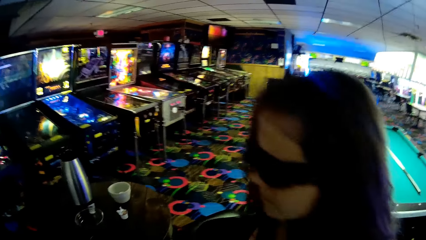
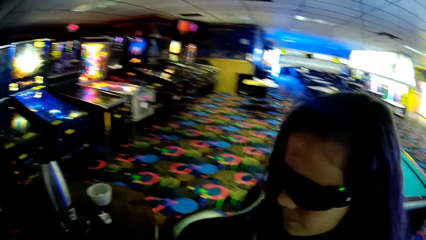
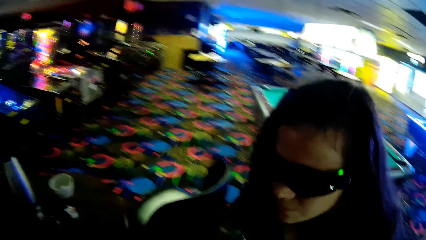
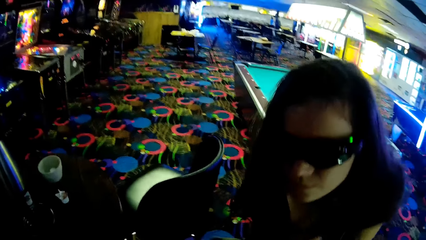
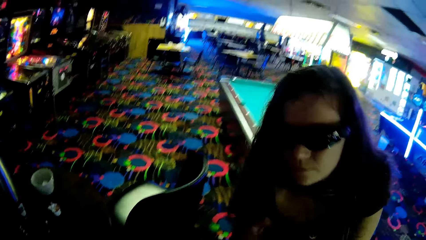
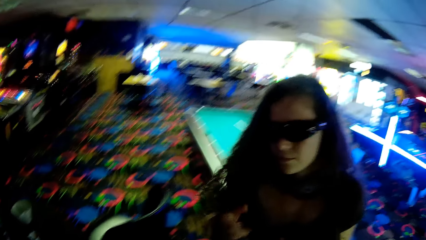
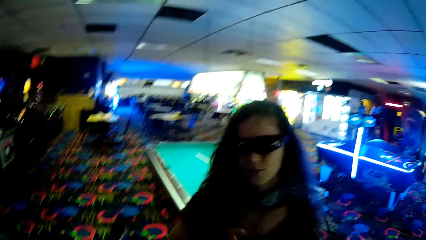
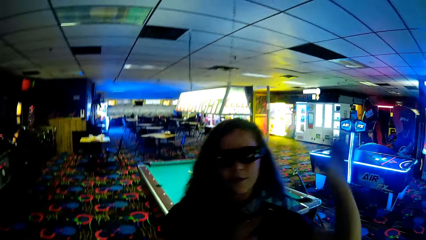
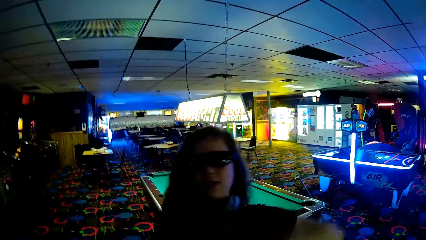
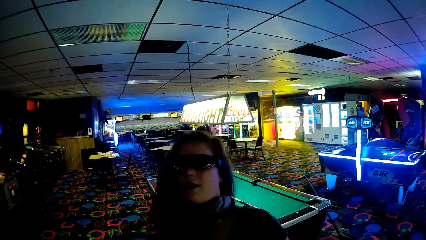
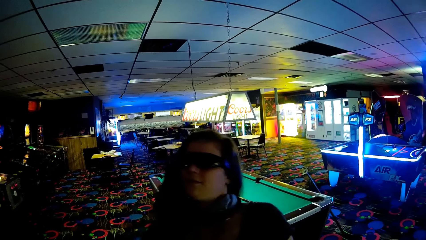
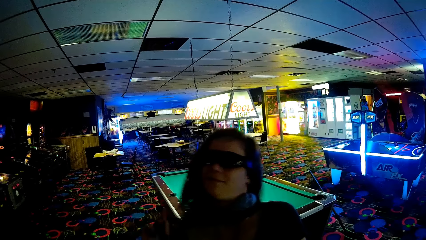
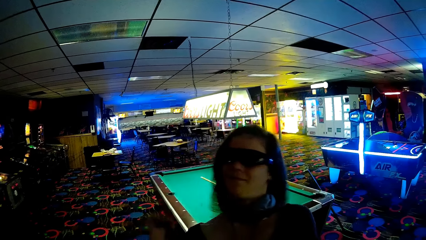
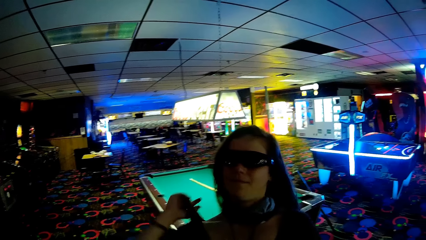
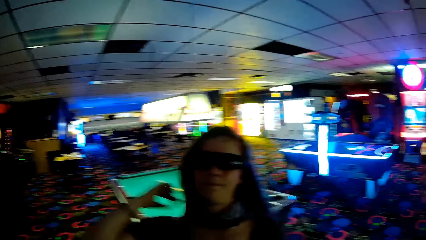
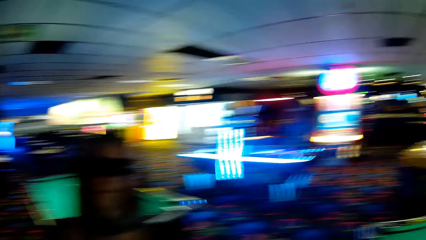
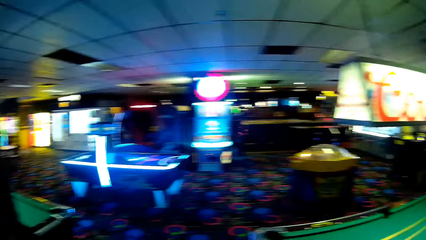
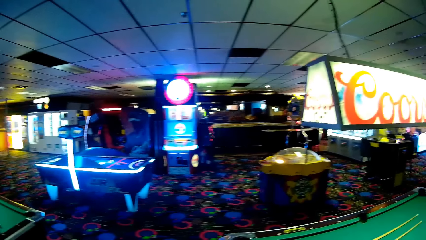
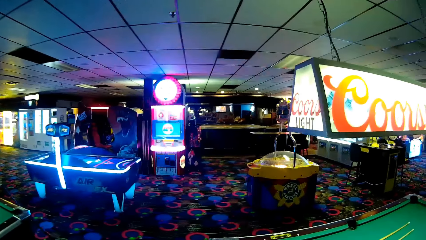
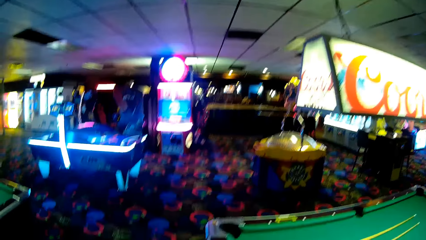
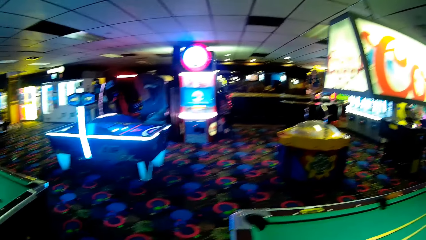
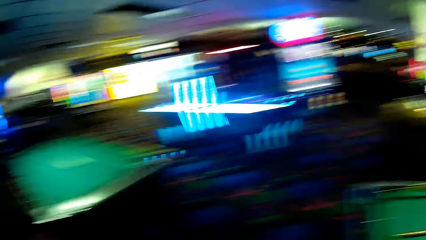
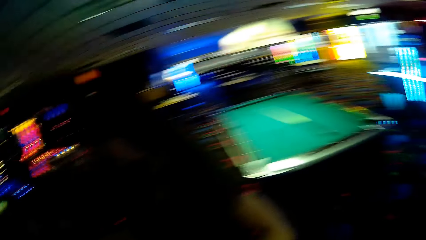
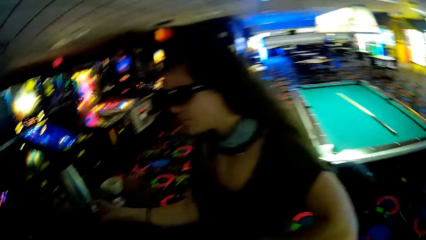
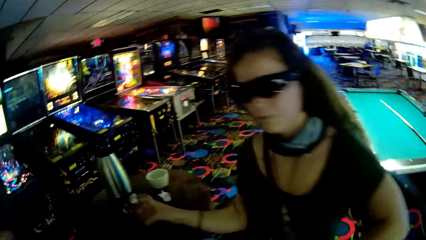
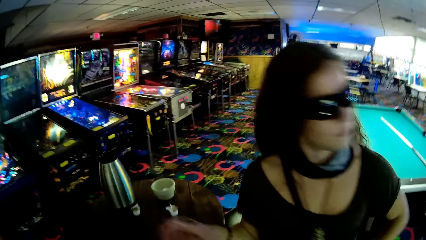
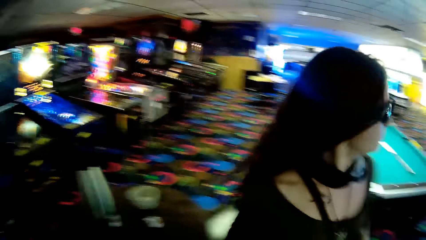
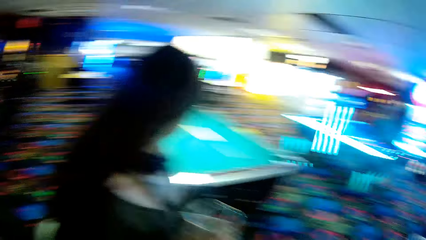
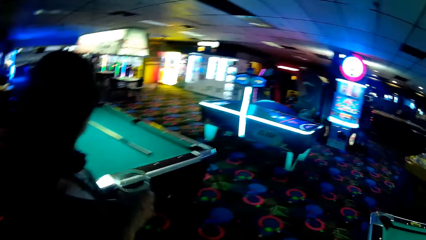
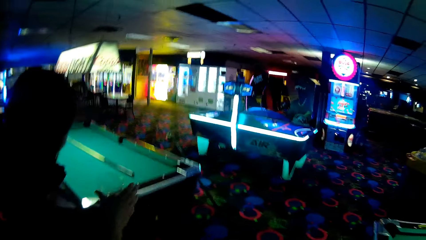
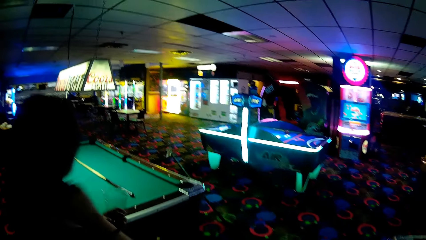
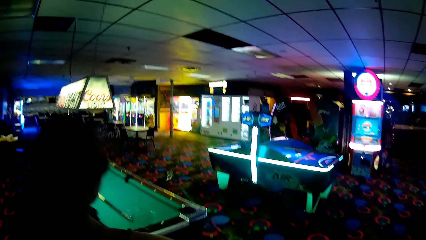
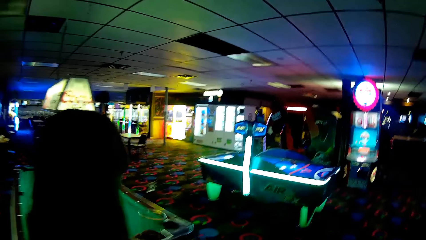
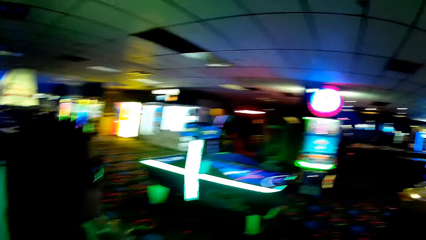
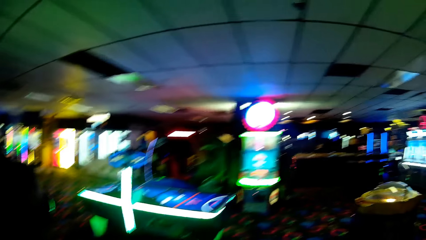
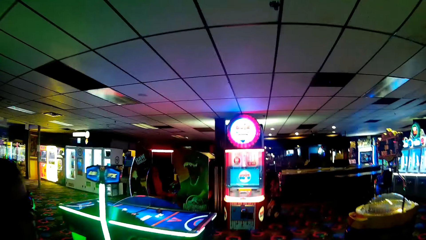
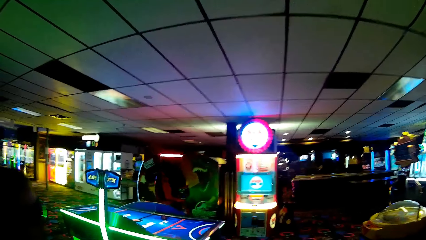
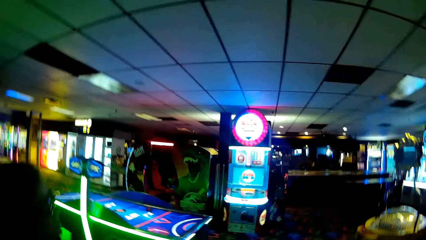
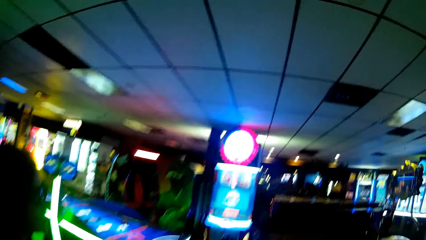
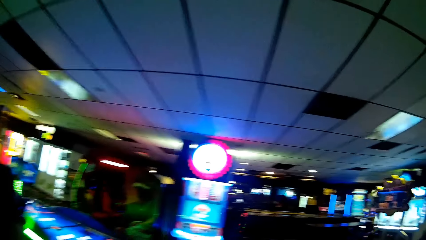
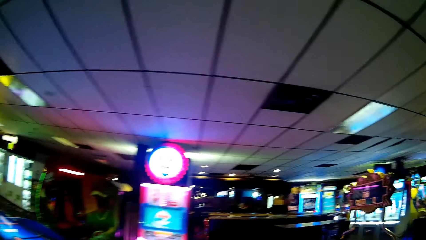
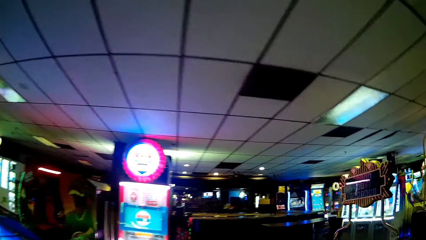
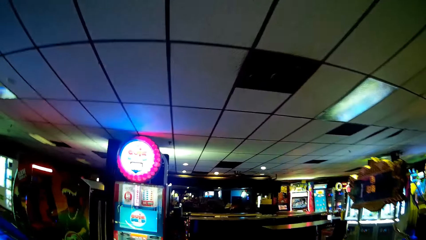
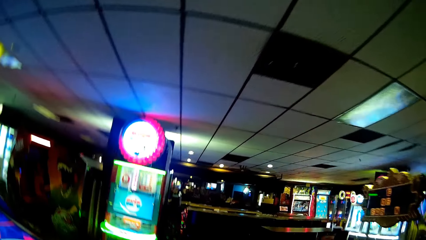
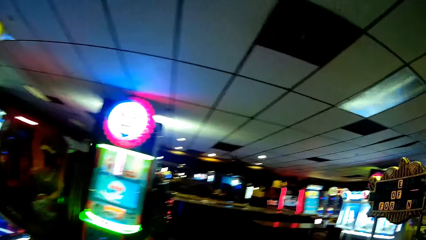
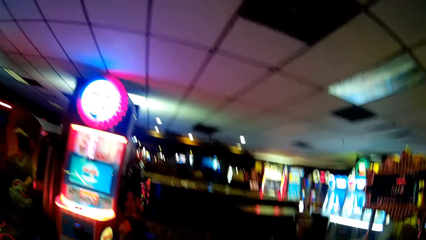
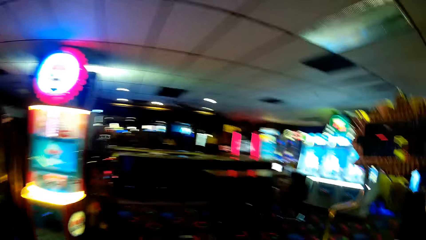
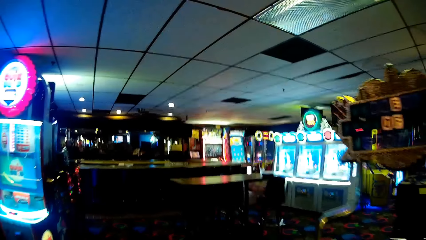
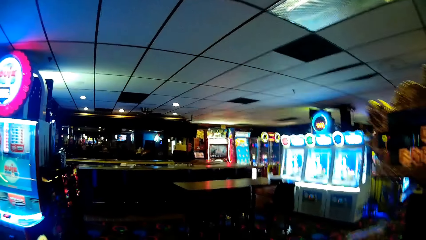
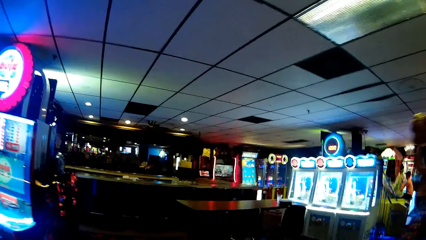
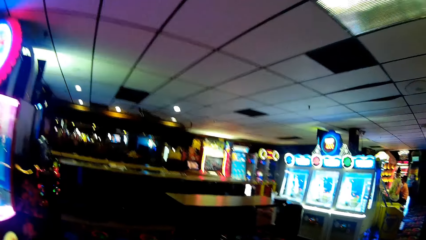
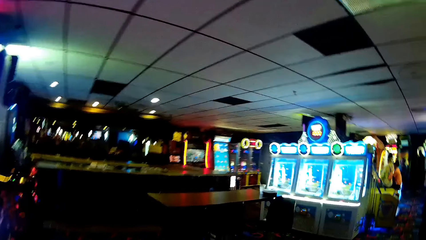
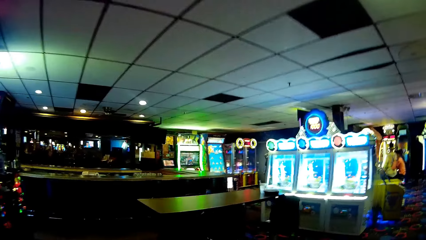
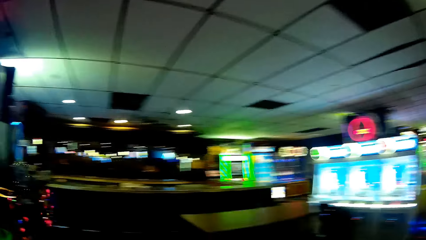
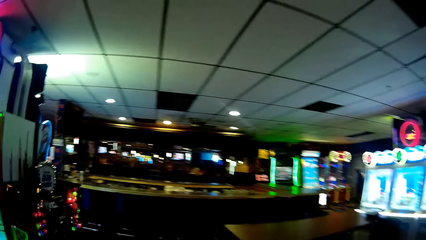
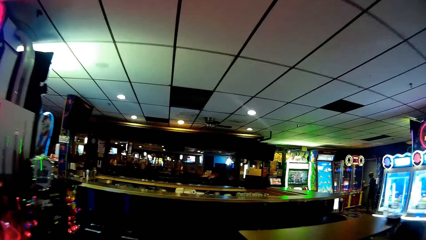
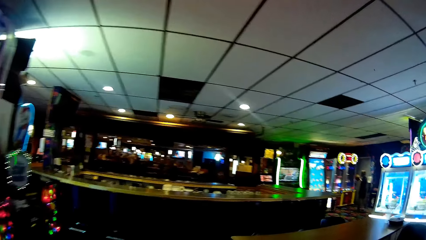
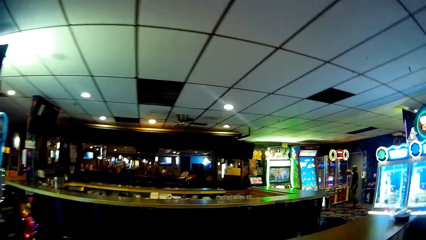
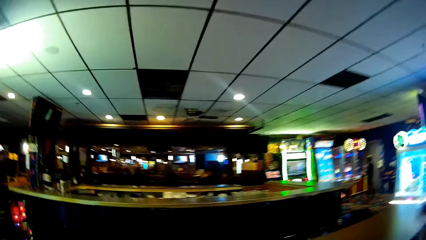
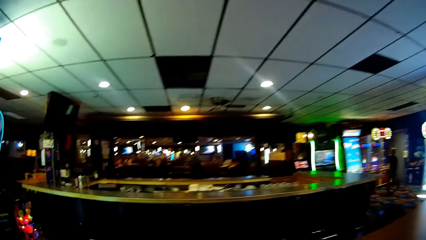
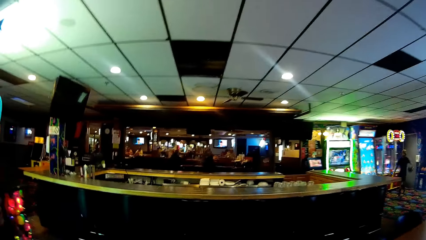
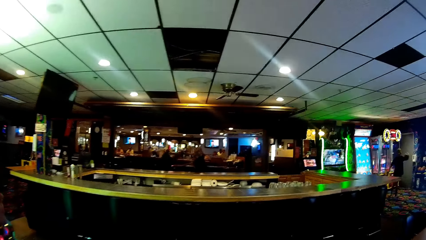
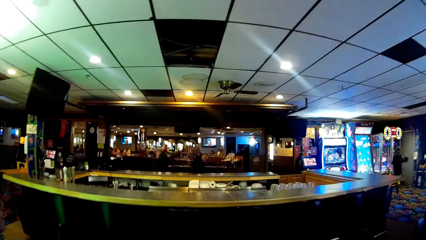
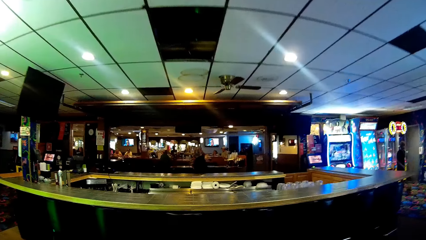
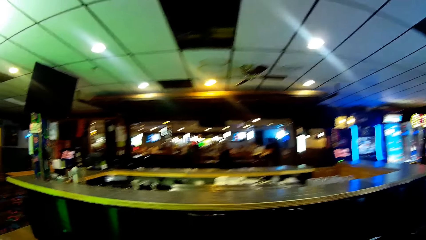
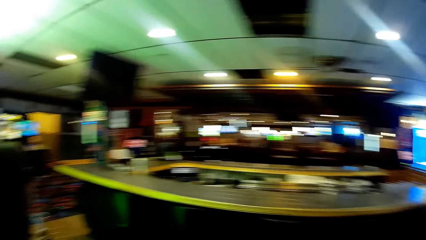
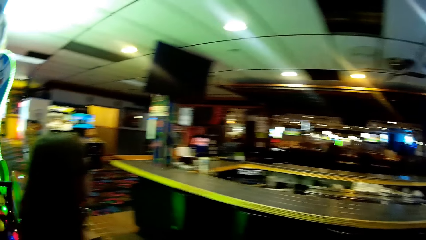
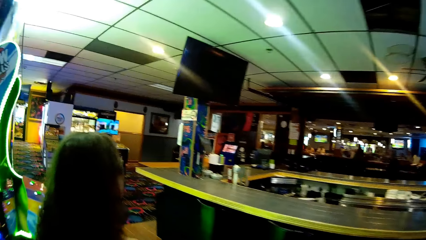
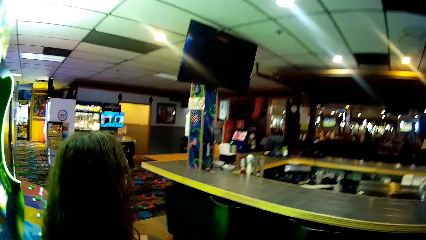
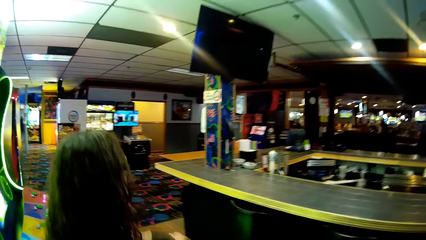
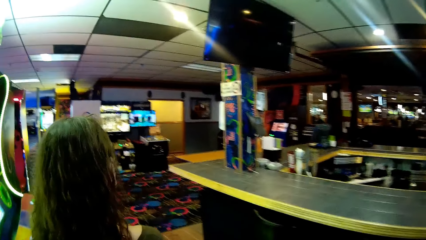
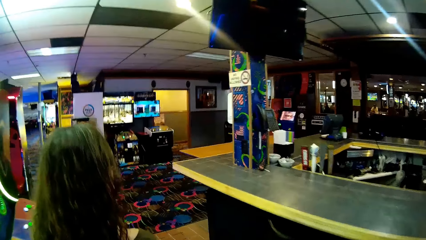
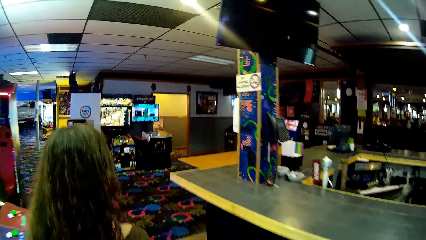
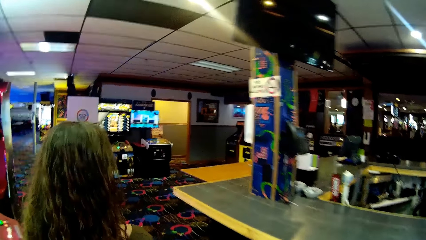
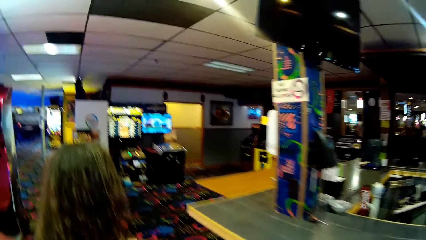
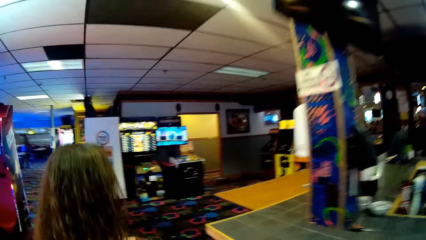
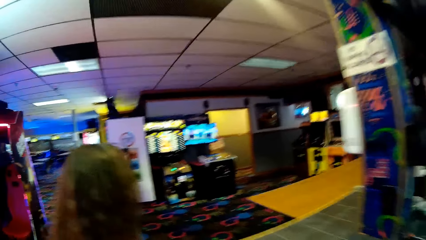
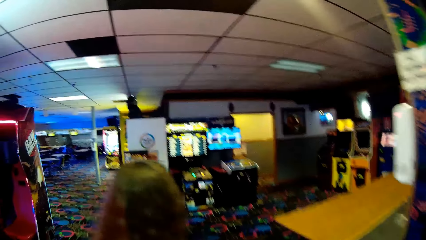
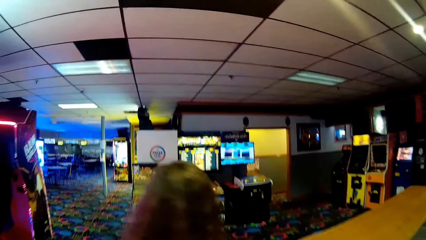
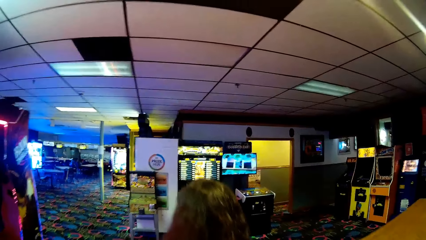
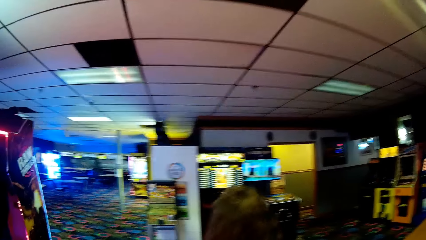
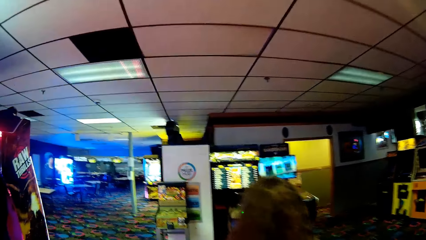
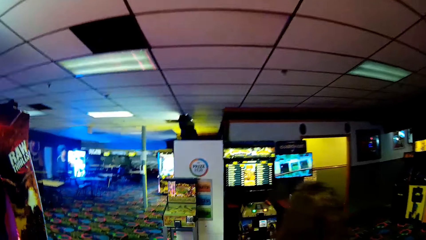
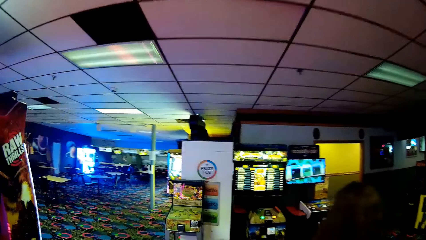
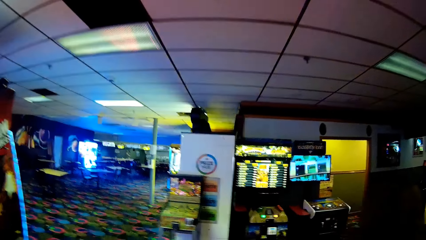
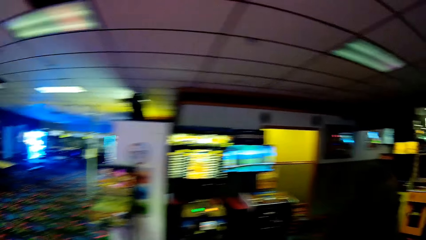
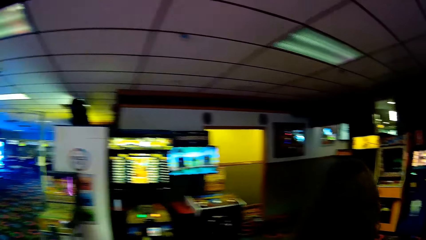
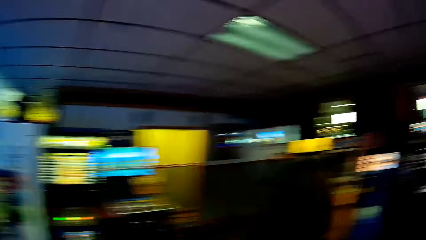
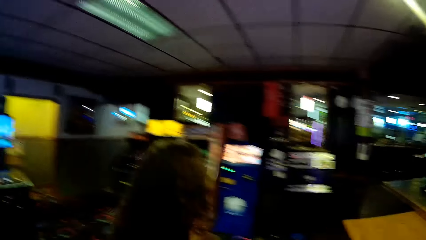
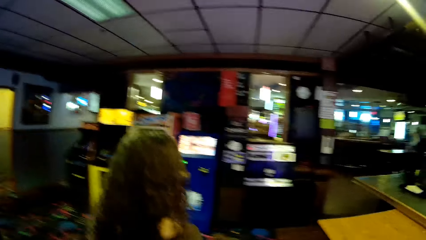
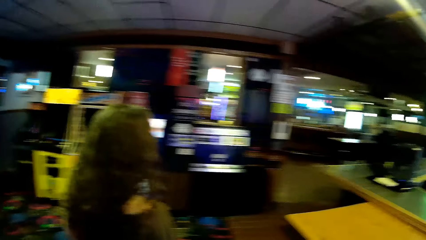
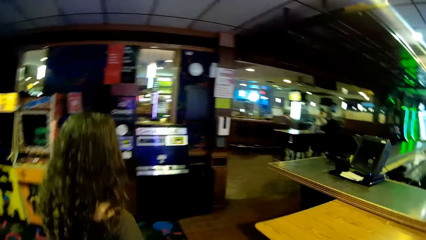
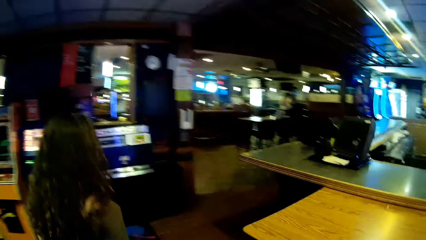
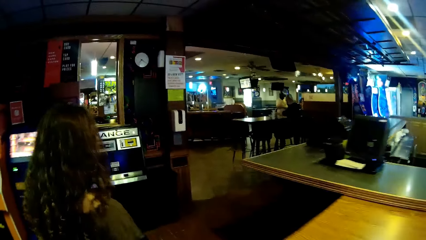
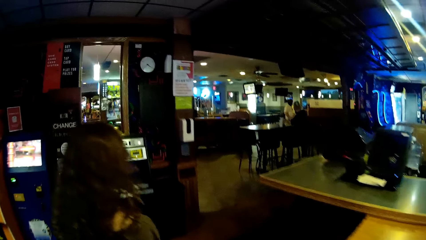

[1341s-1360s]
The camera wearer looks around the amusement arcade. A woman takes the wine. The camera wearer walks towards the exit. The woman walks in the building. The woman walks towards the exit. The camera wearer walks in the building.
